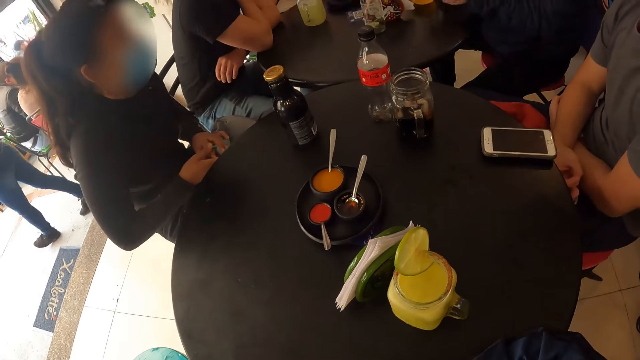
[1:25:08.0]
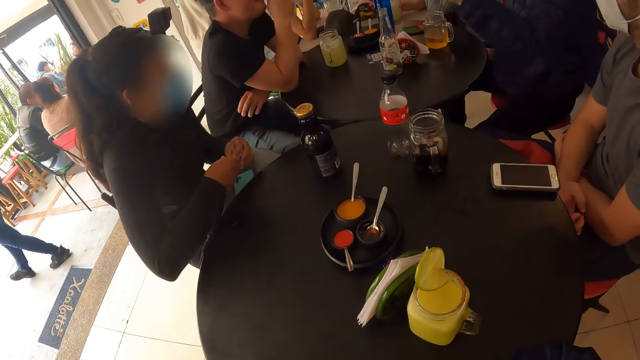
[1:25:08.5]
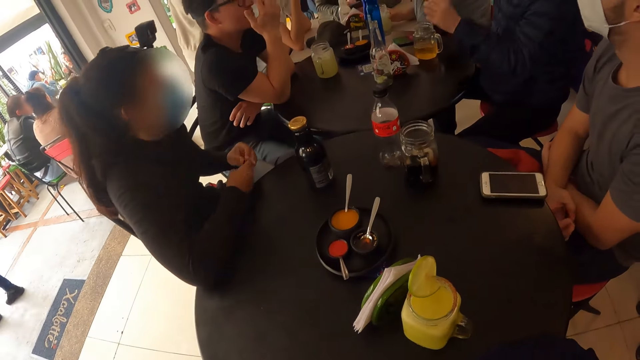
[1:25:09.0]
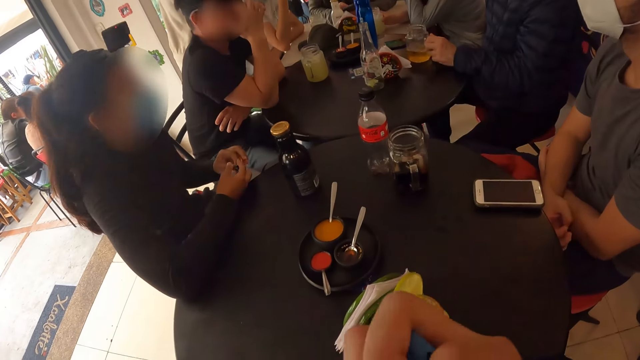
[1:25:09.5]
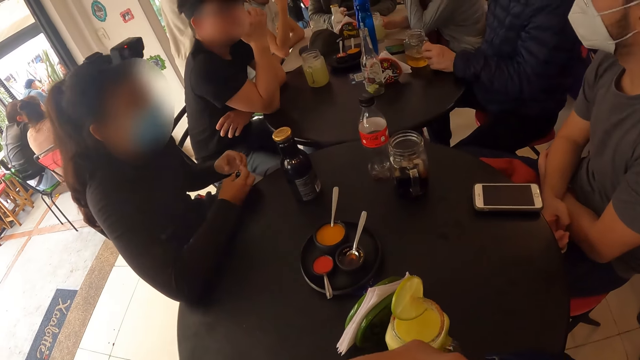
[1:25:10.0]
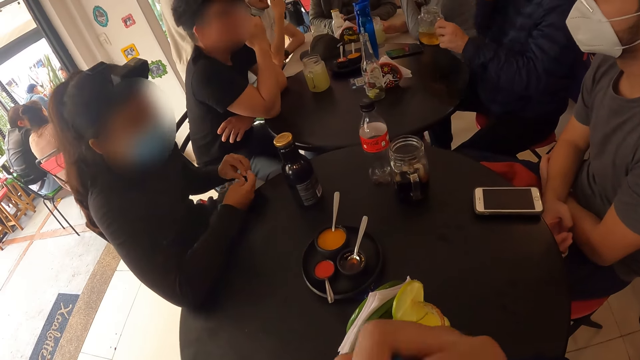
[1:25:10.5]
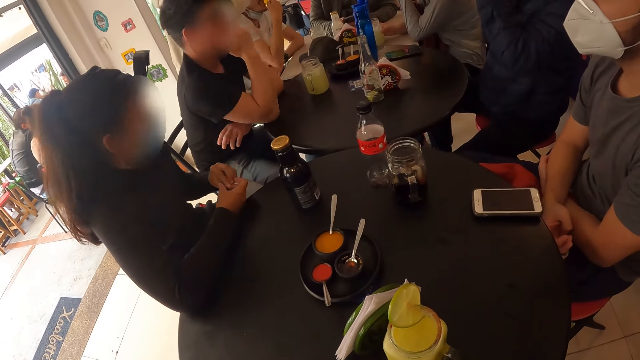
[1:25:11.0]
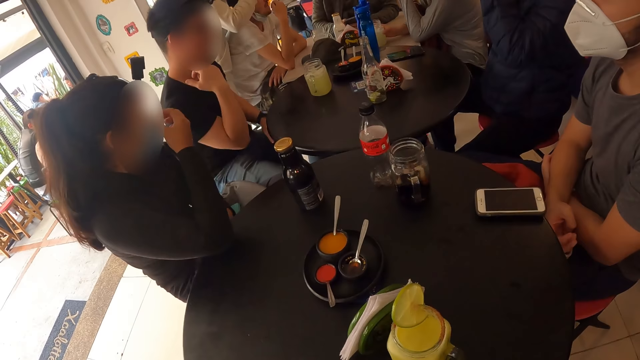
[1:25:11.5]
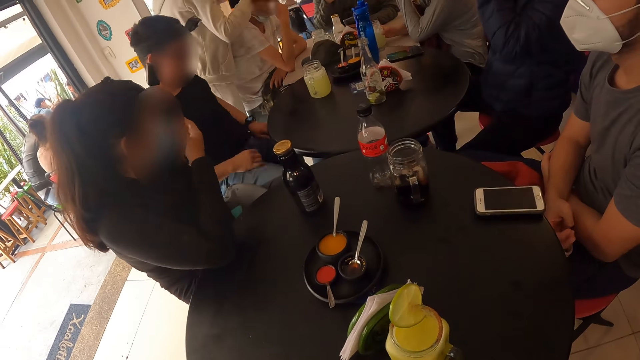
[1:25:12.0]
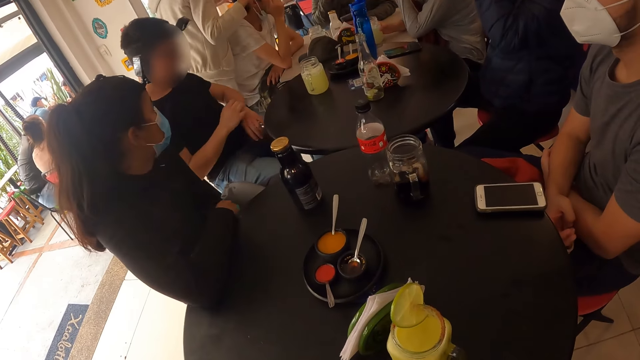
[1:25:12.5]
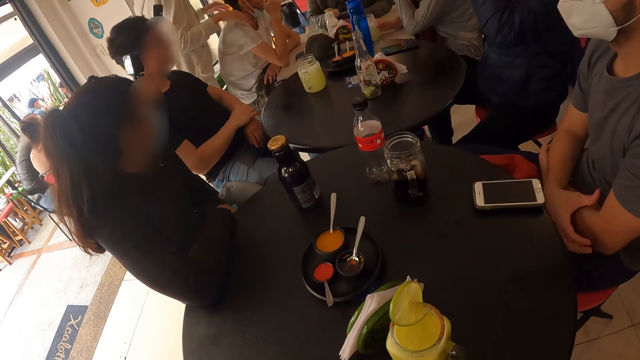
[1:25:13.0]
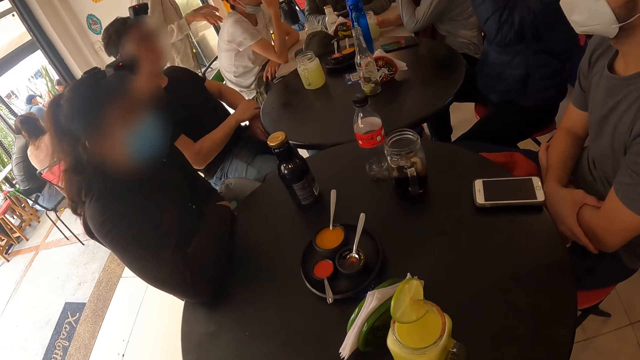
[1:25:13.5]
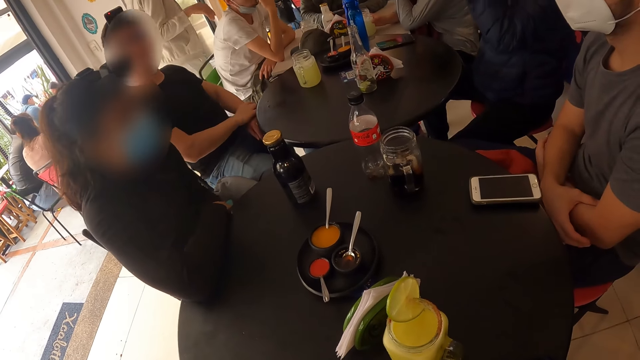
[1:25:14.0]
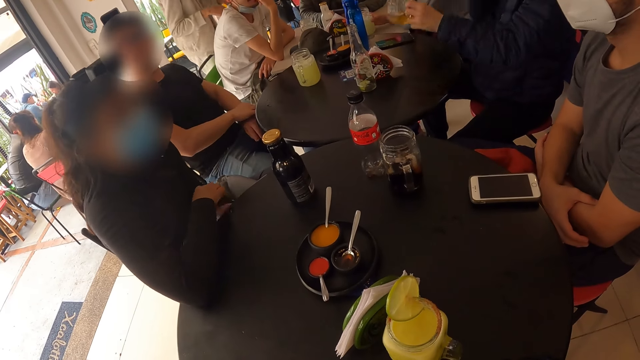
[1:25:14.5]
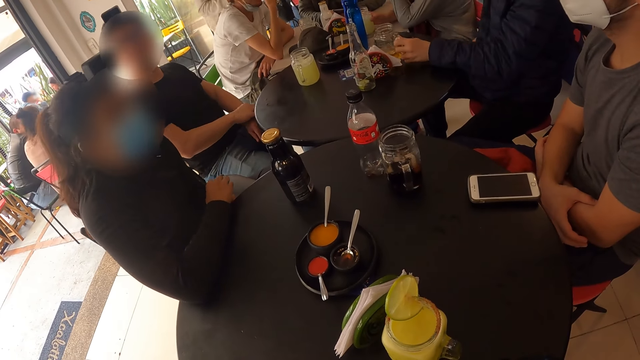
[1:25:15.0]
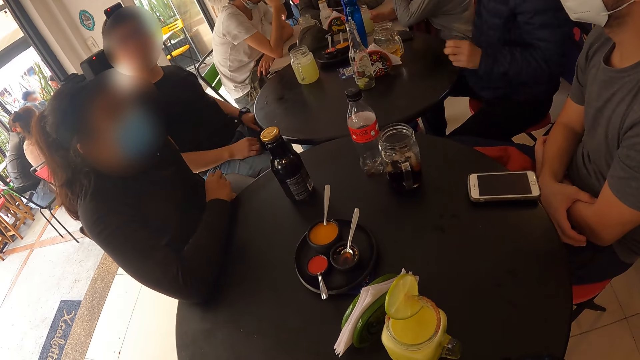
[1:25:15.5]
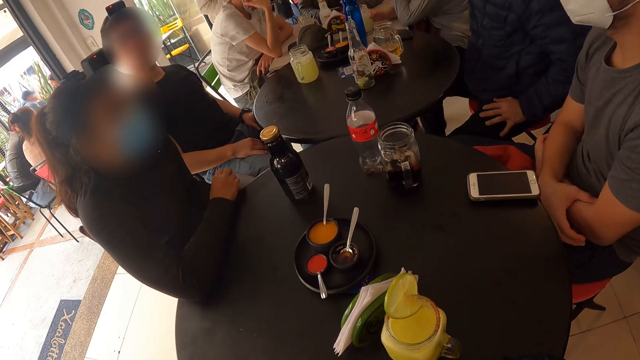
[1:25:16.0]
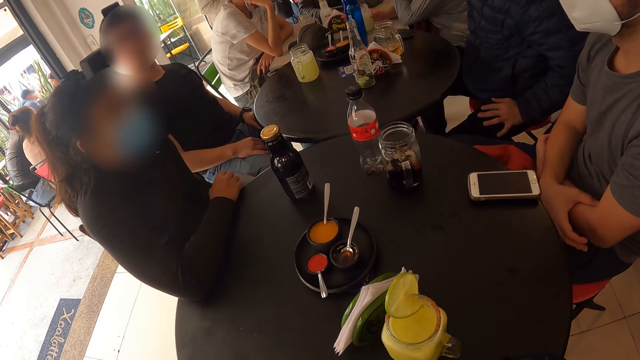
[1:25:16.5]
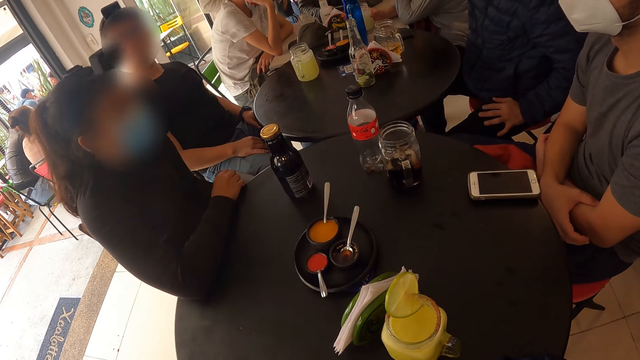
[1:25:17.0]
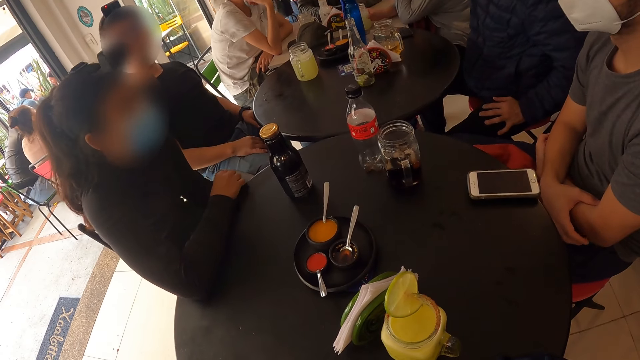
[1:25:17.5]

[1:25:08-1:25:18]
A man rubs fingers. A lady exchanges something to the other hand. Another man sways hands. The lady rests hand on the table. The second man picks up a drink. The lady touches the face mask. A woman interacts with another man. Another man touches a watch. The second man puts the drink on the table.

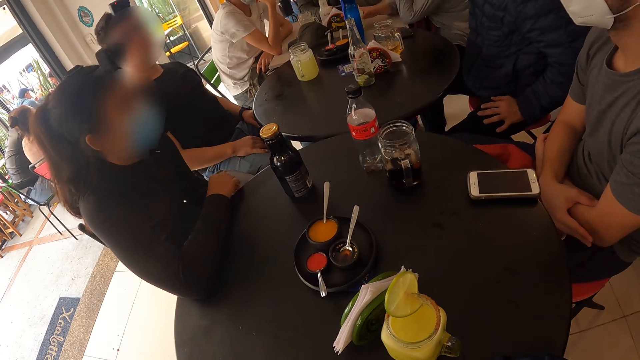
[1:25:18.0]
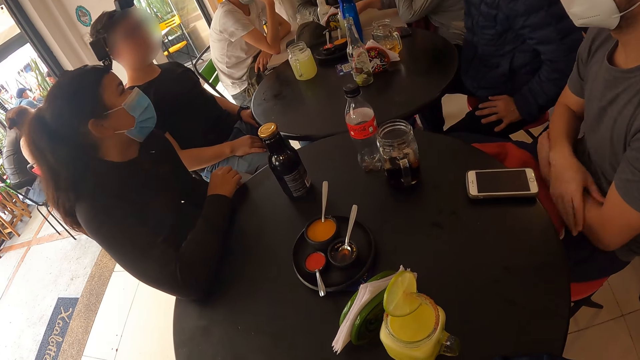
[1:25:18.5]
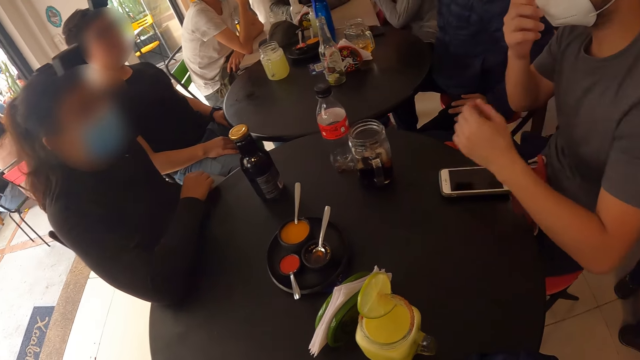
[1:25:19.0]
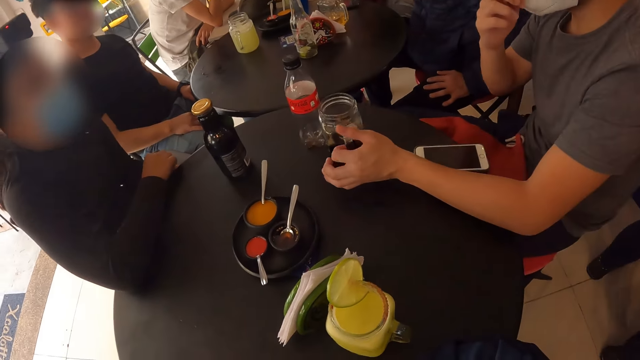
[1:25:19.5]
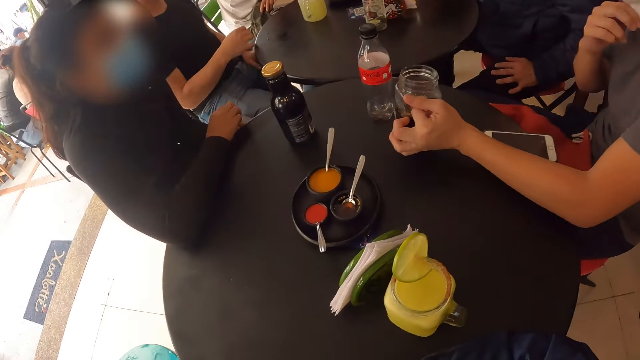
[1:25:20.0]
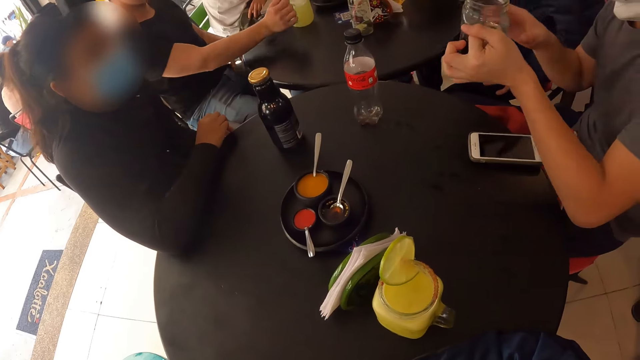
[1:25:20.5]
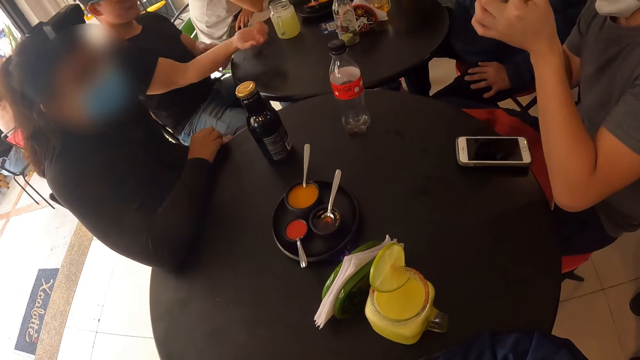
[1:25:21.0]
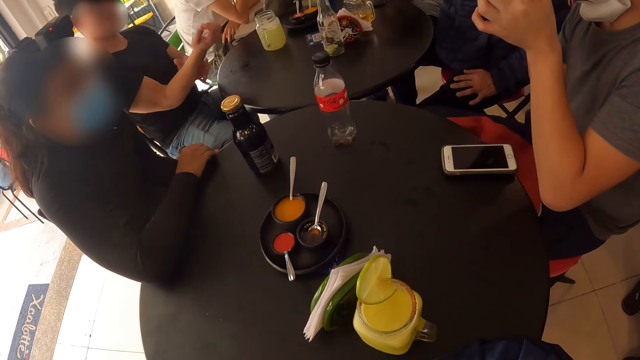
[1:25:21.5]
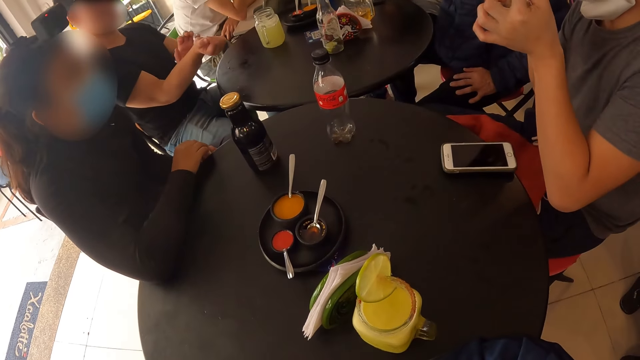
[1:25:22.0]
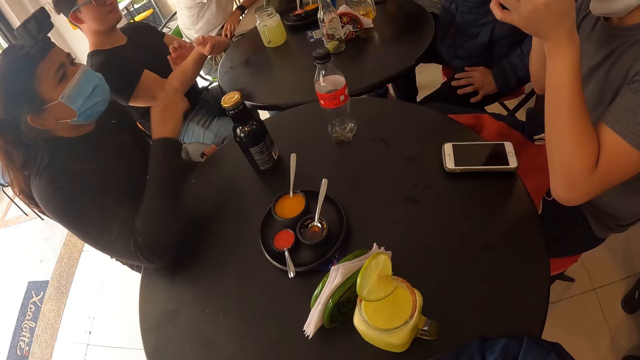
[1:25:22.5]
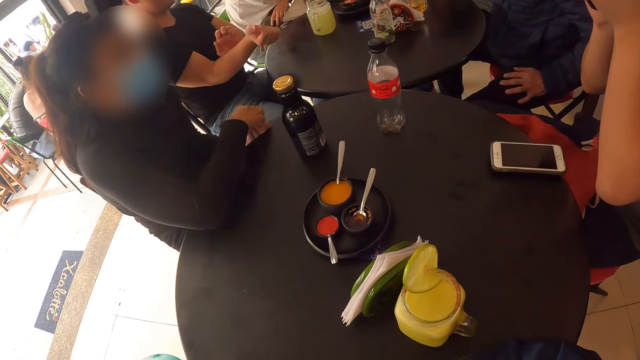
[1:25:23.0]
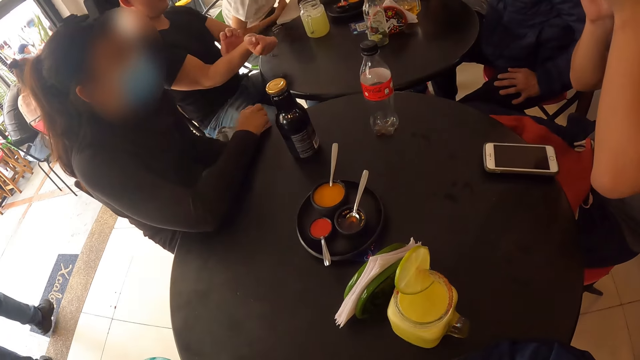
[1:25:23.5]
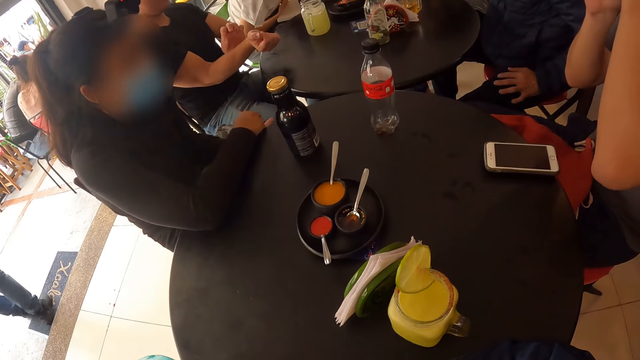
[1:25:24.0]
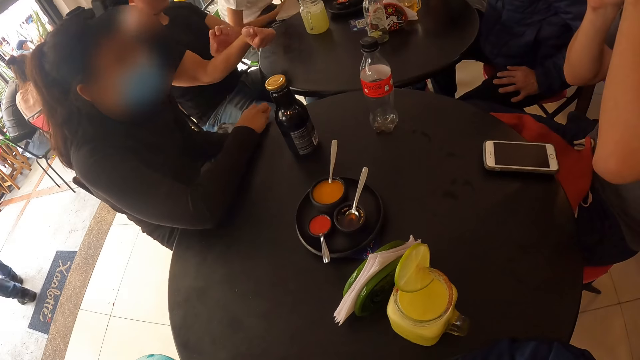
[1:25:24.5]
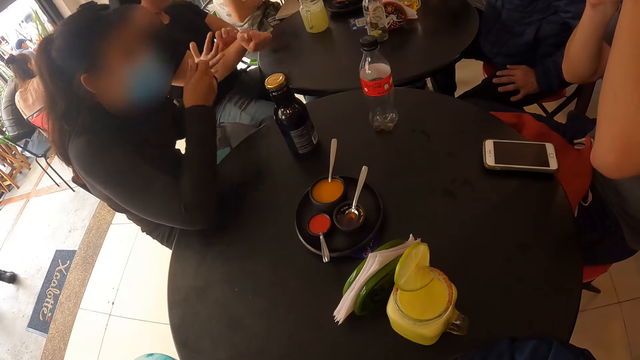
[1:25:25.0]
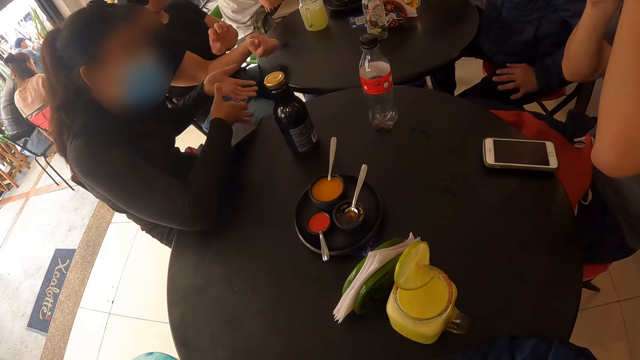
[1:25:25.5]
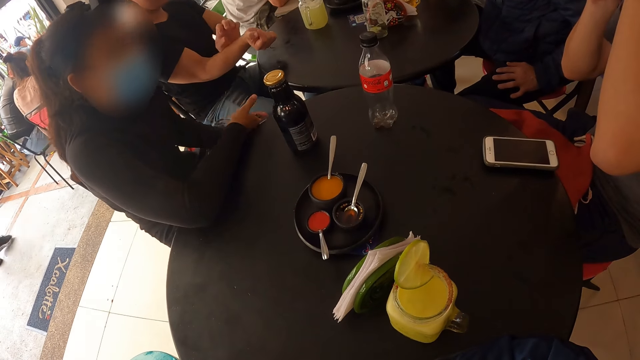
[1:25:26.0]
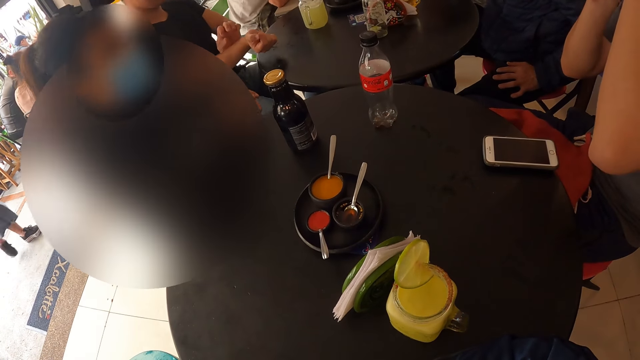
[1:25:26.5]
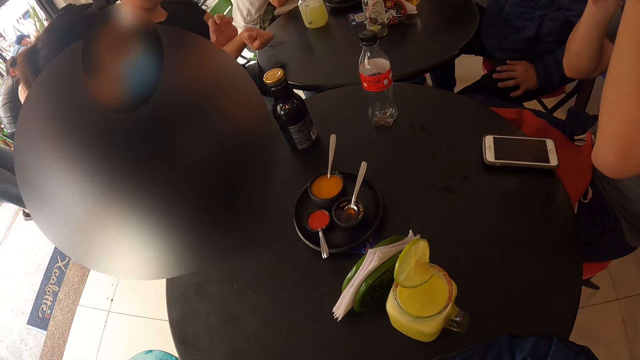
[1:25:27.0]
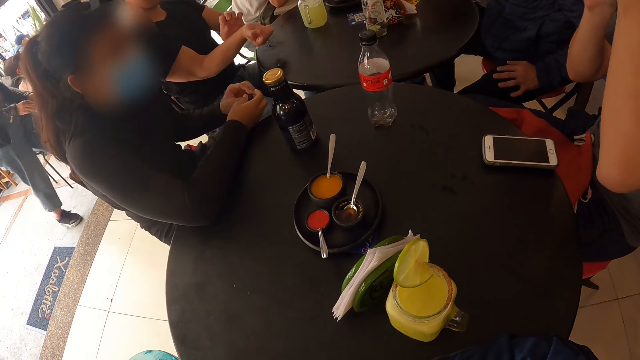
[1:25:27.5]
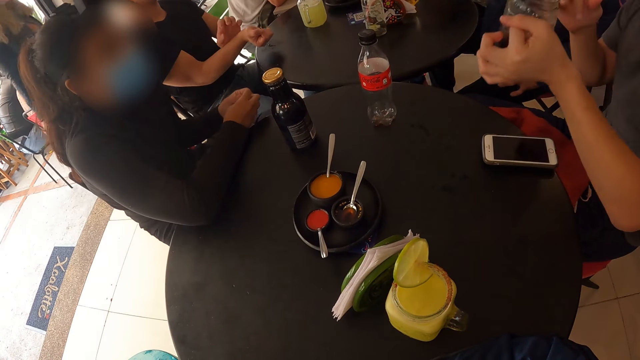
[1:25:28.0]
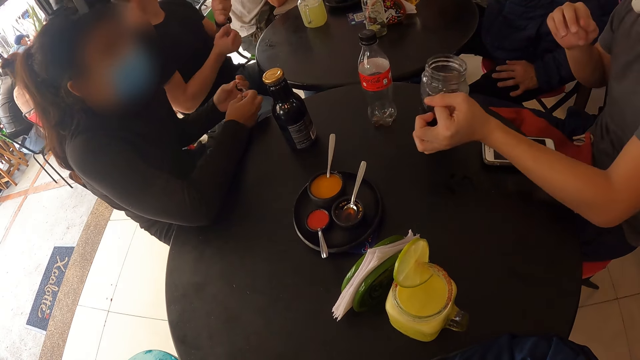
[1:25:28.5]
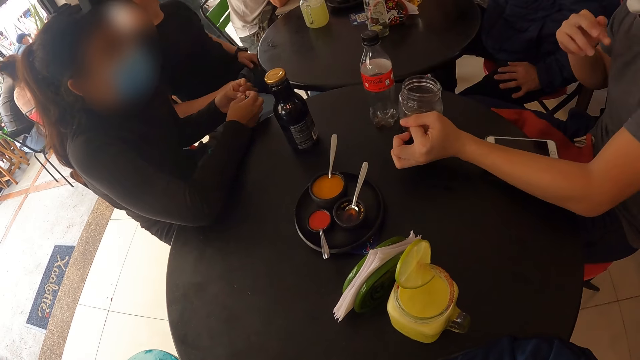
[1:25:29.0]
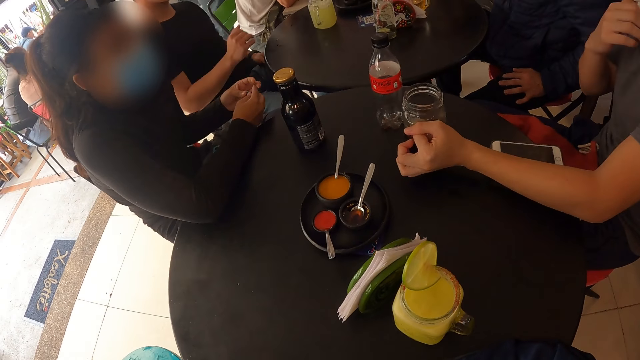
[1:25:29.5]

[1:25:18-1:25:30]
A man sways hand and adjusts his face mask with his right hand. The man drinks from a mug cup using his hands and picks up the drink. Another man stretches a hand and rubs hand. A lady lifts a hand, sways hand and touches something. The first man drops the mug cup on the table with his left hand.
